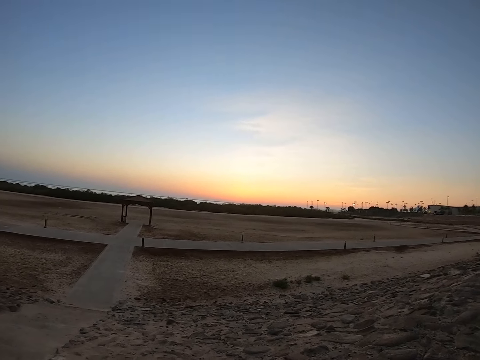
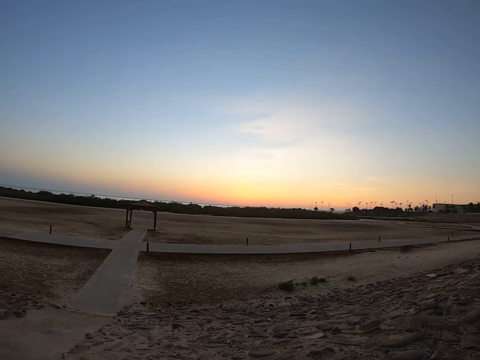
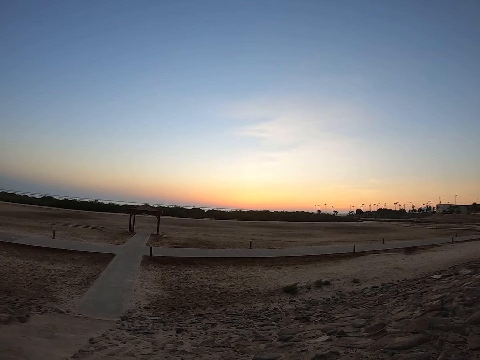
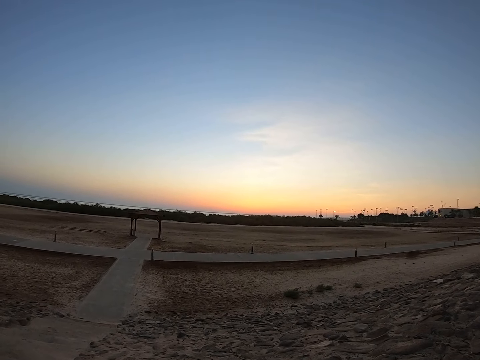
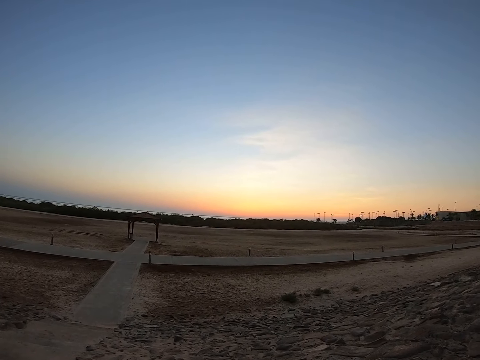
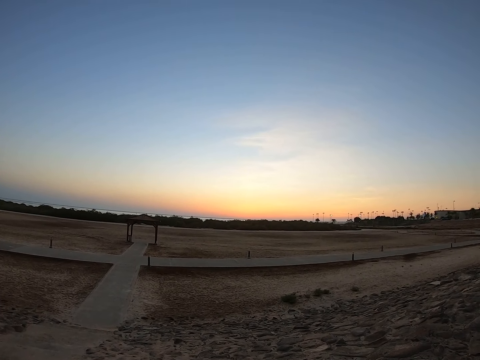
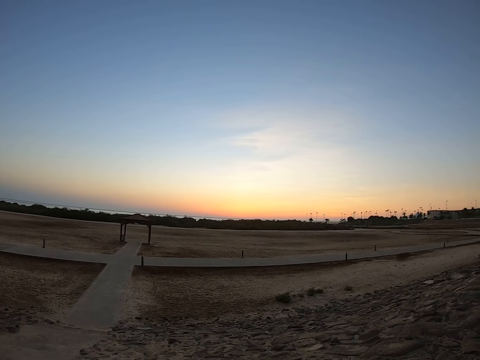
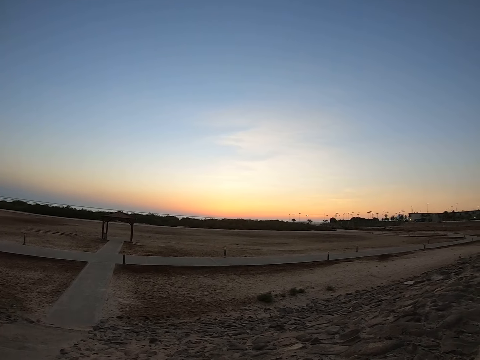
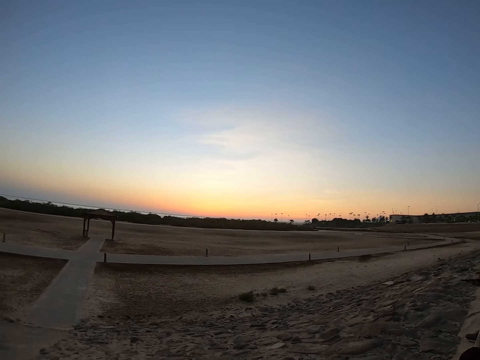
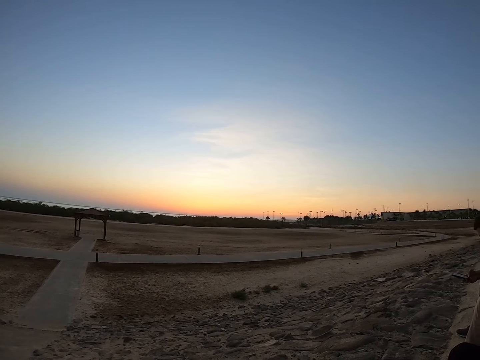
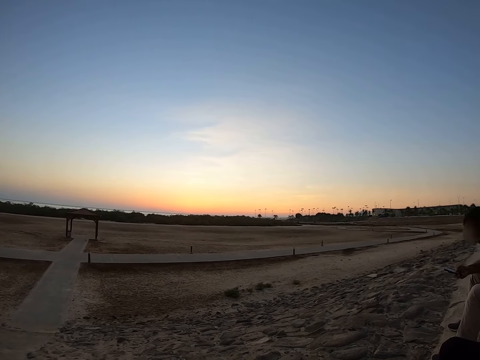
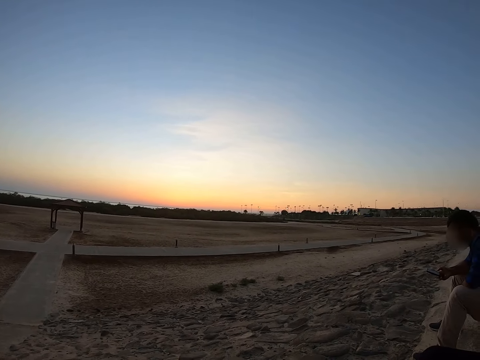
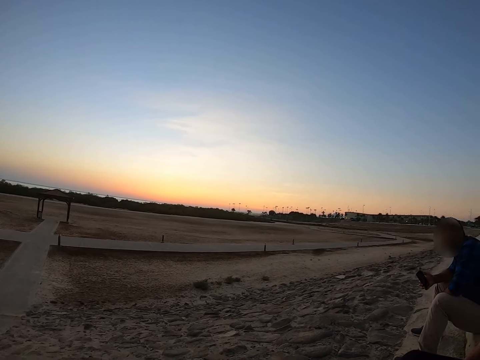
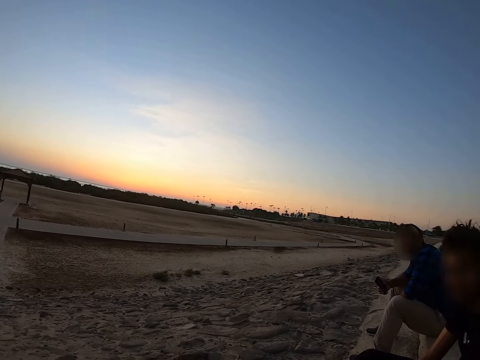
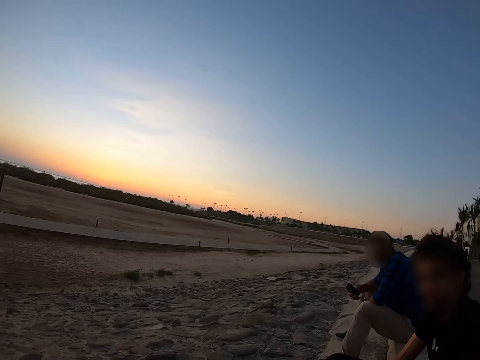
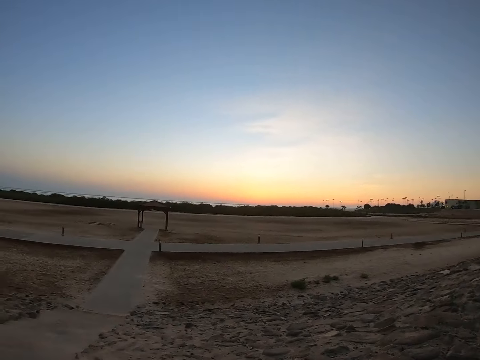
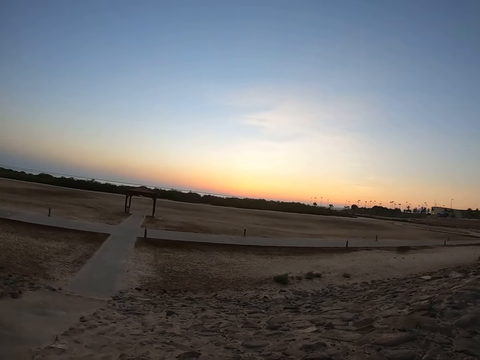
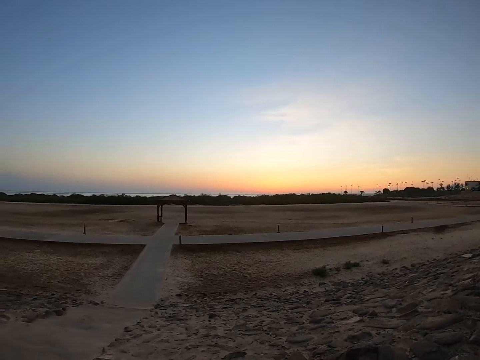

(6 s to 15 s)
A man operates the phone. The camera wearer looks around.

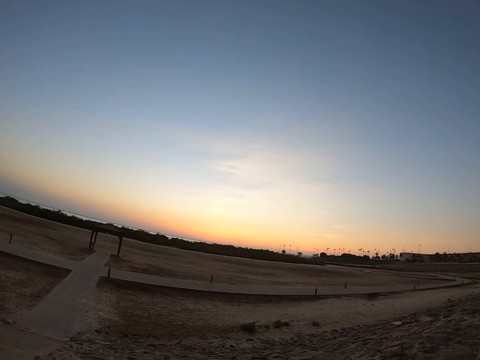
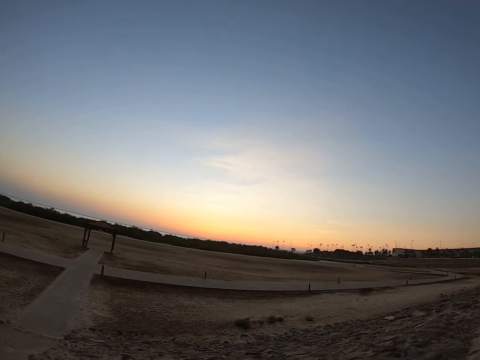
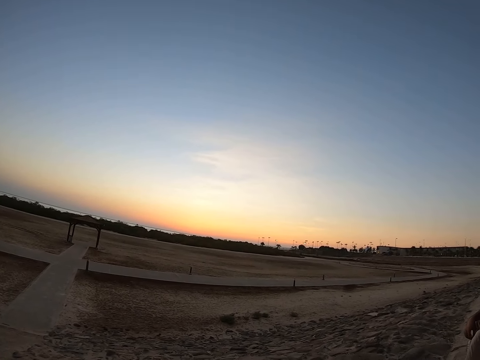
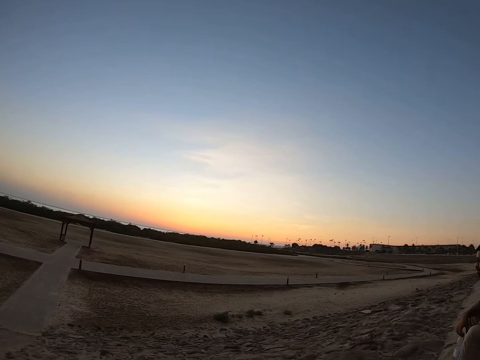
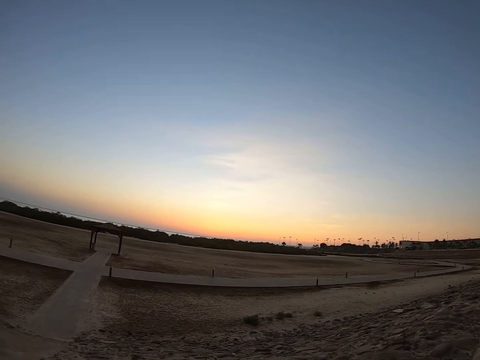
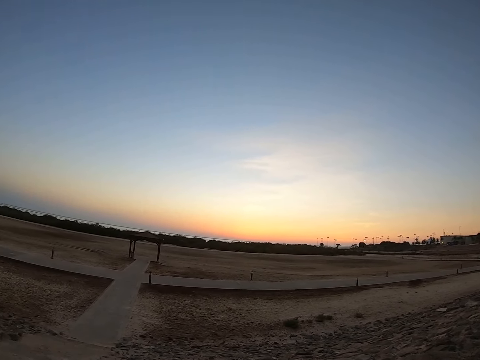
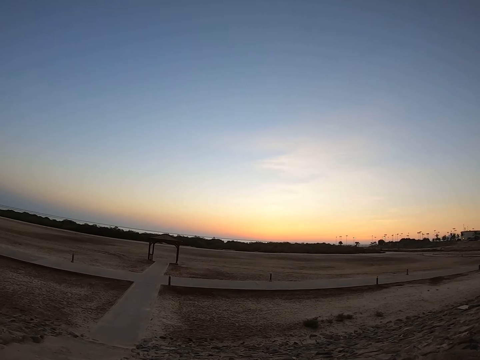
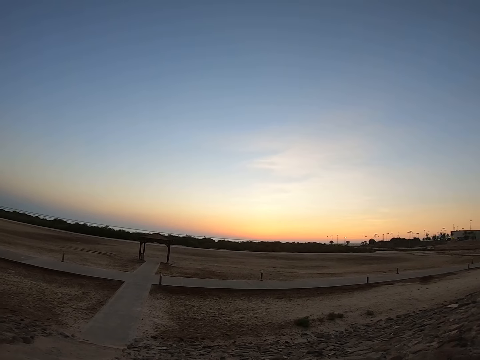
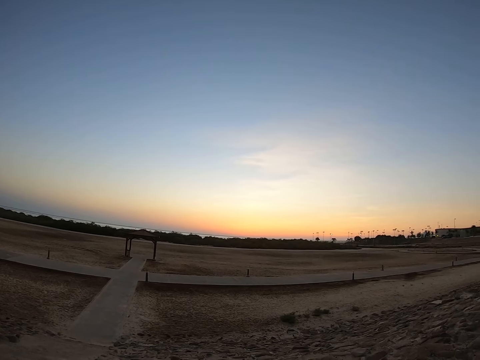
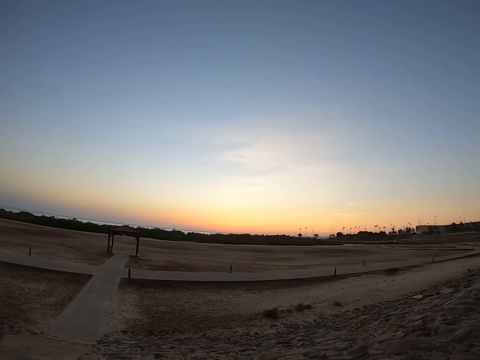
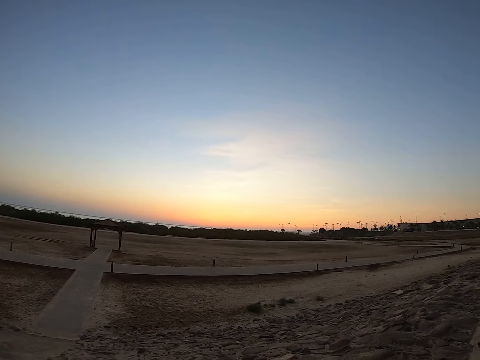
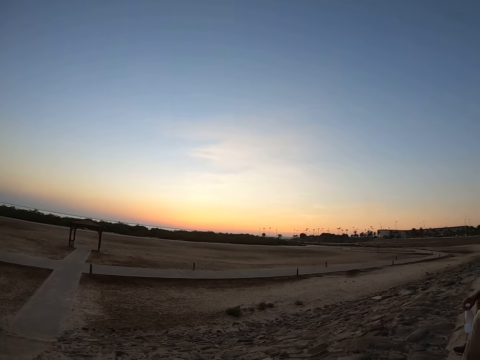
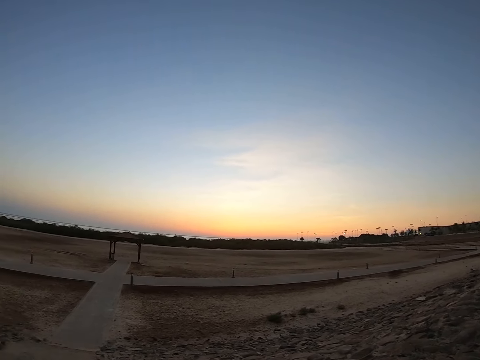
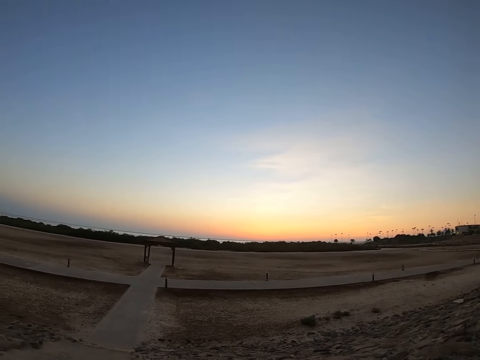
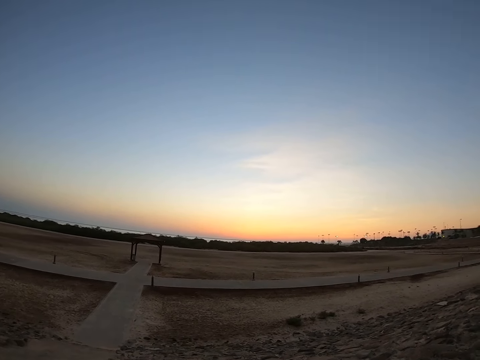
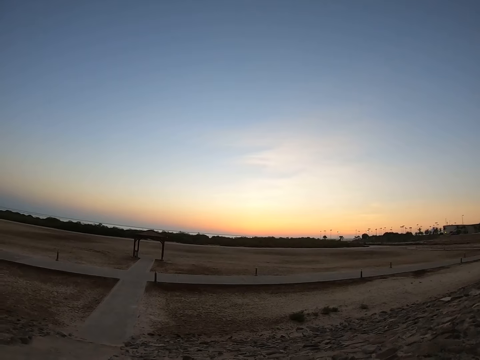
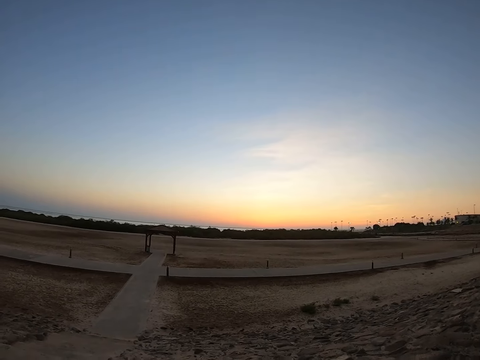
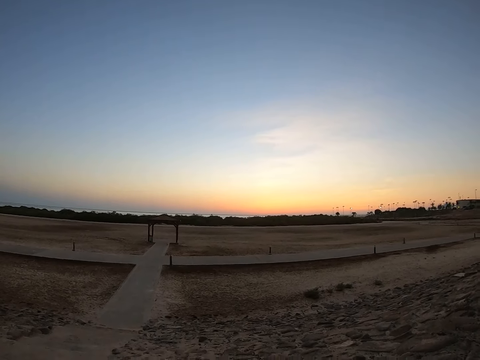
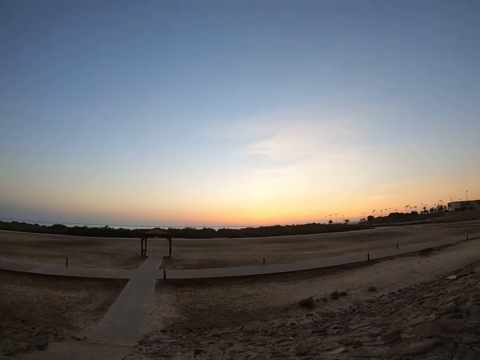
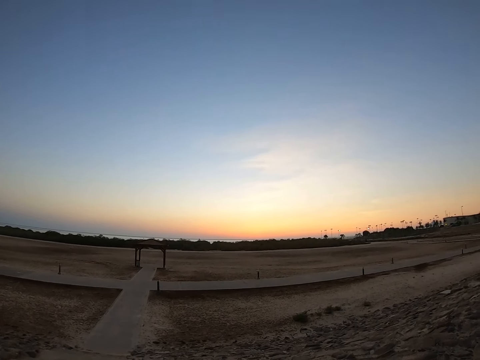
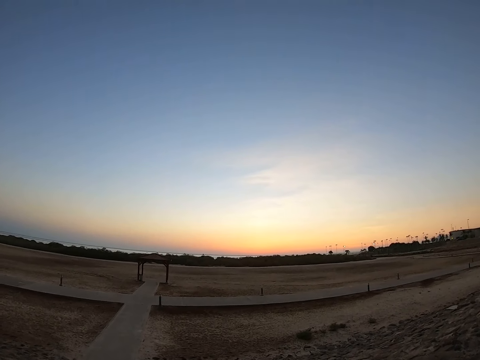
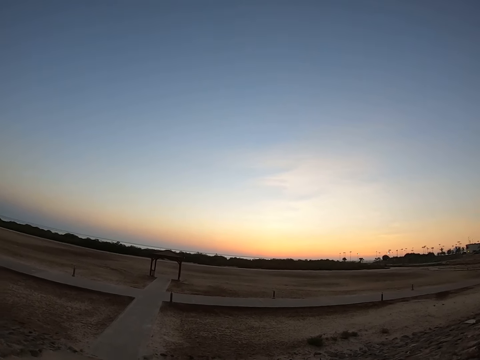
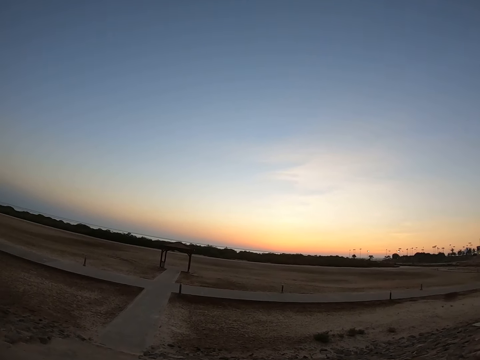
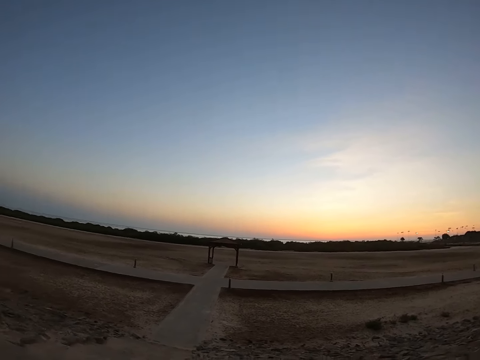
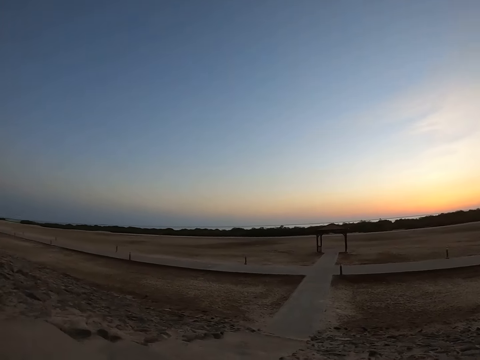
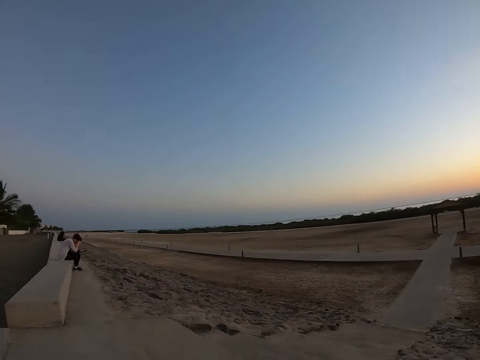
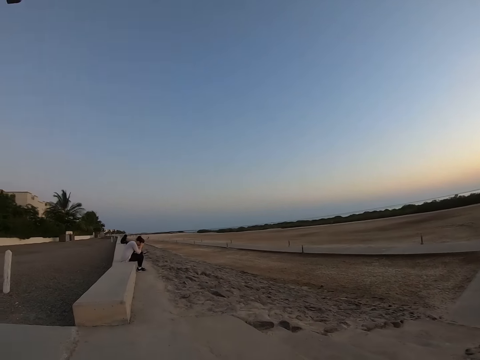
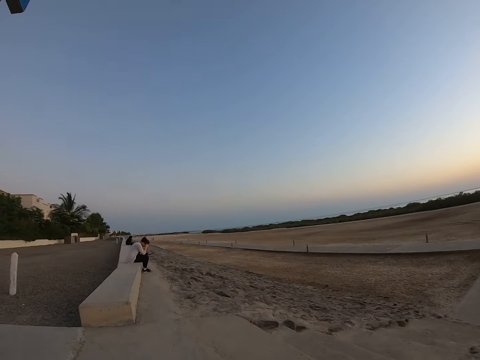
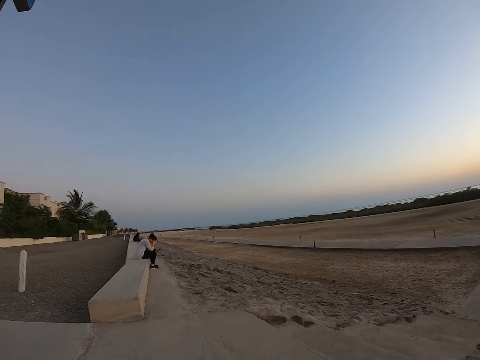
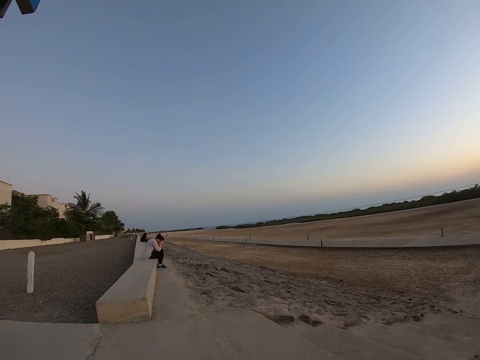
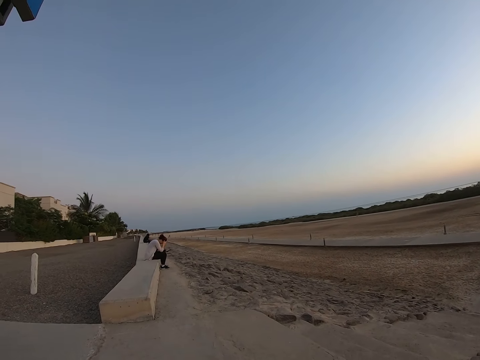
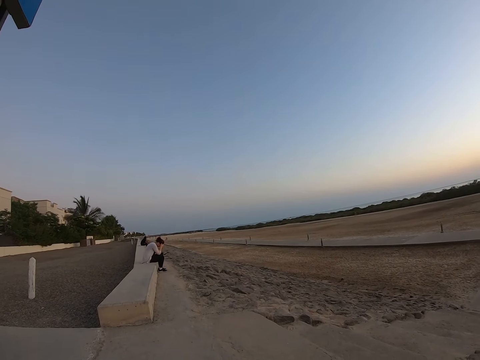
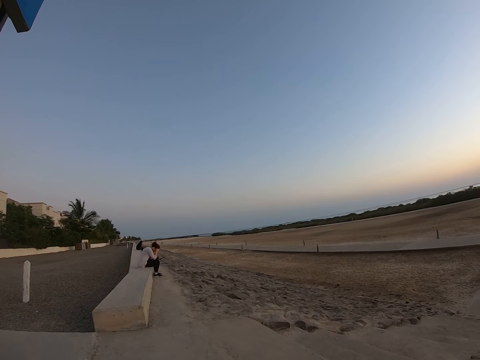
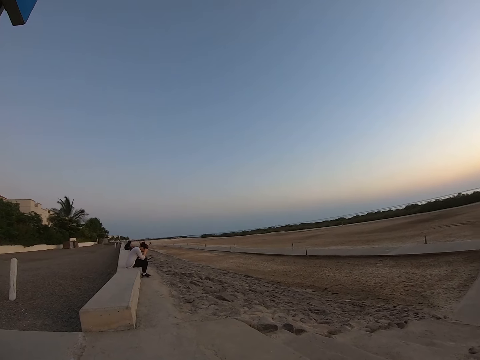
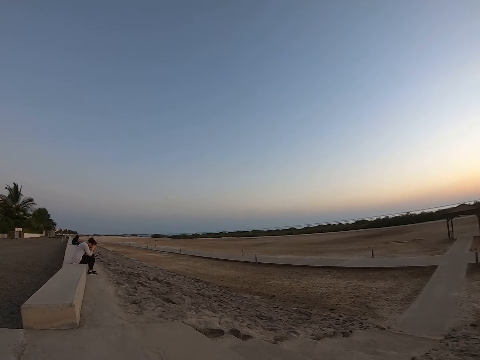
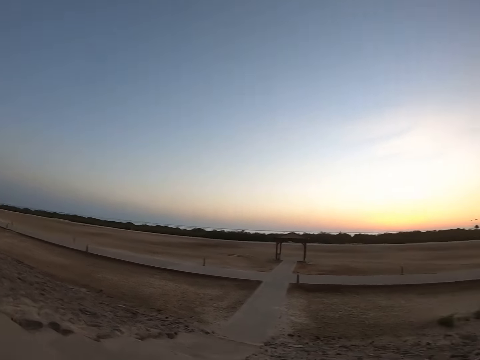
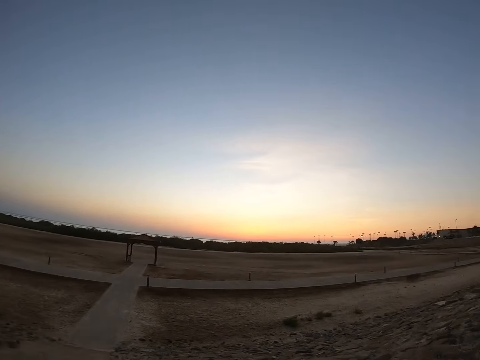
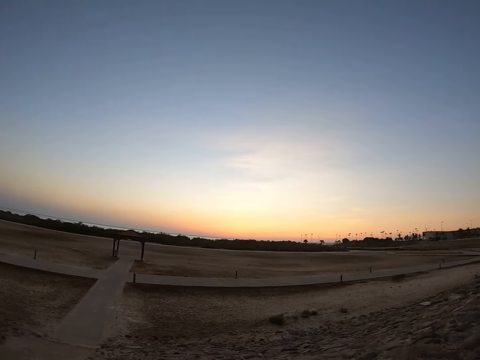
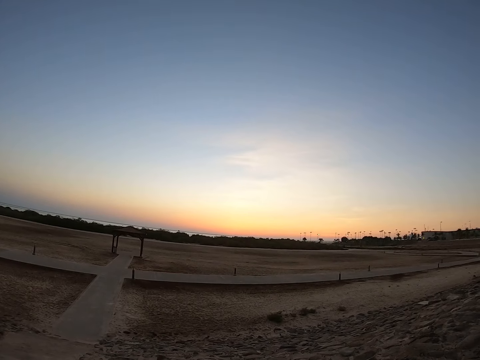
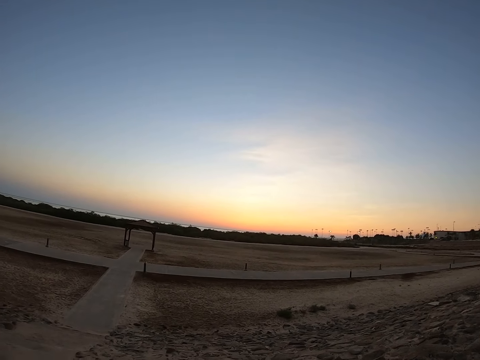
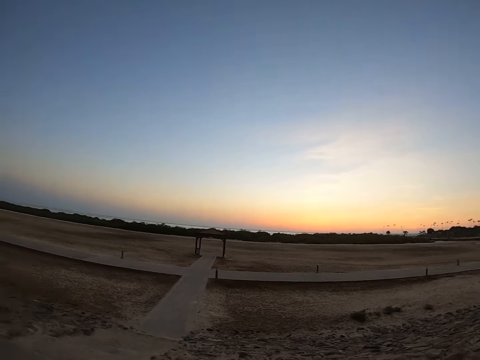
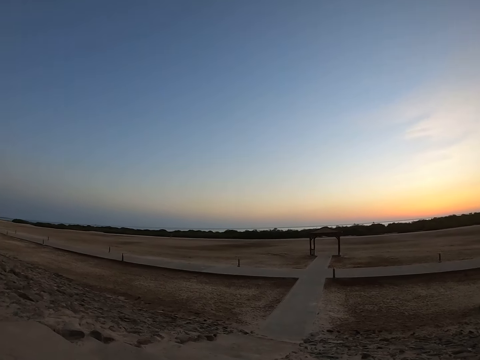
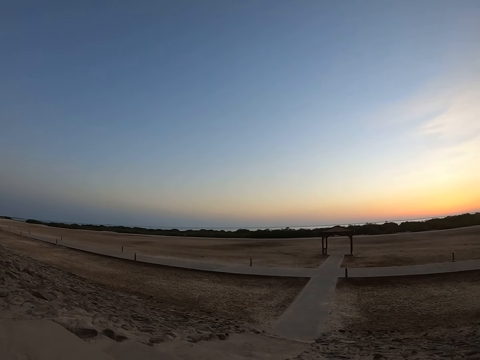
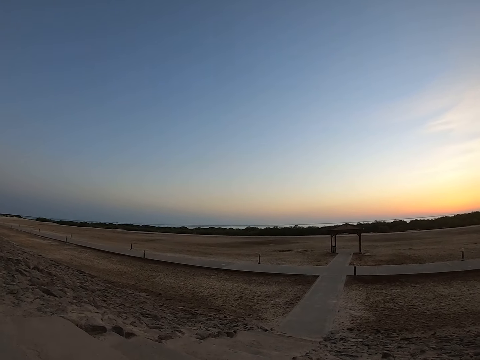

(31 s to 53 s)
The camera wearer uses hand gestures. They look around the field.
